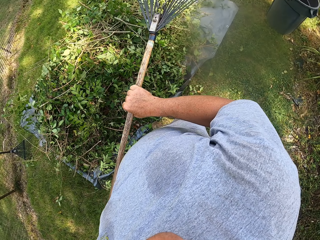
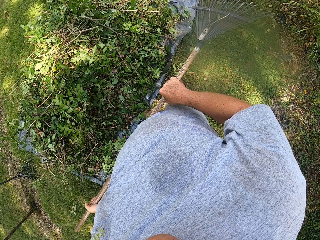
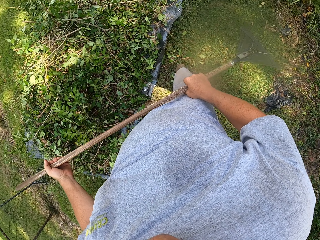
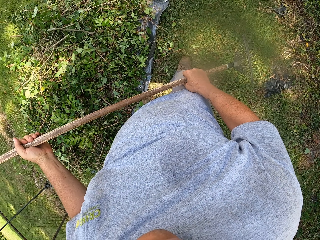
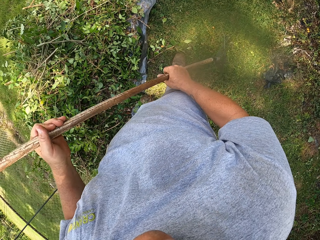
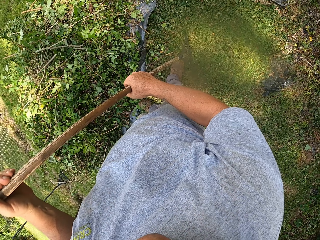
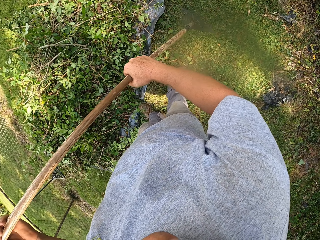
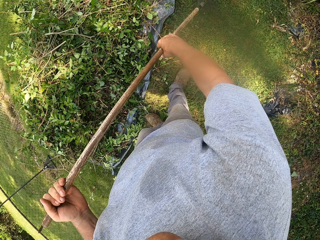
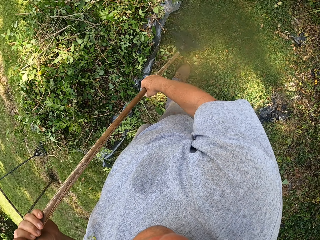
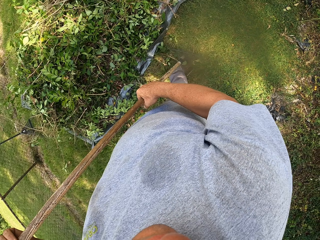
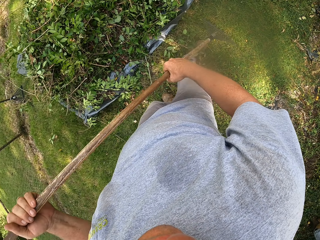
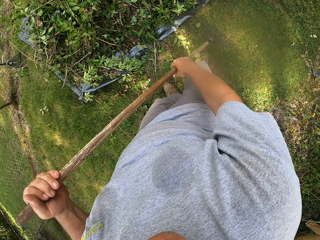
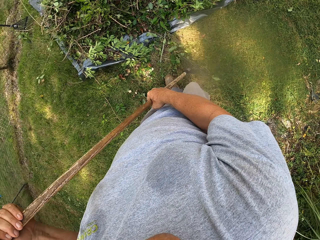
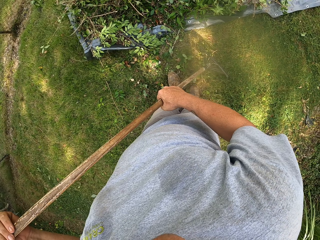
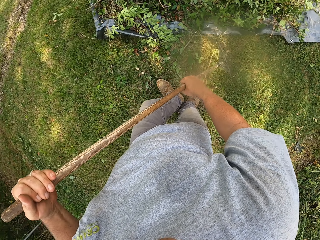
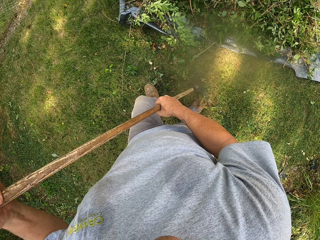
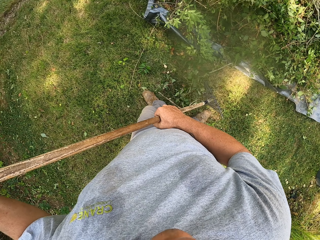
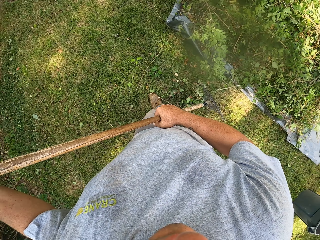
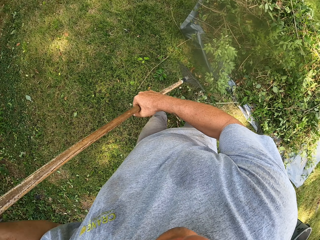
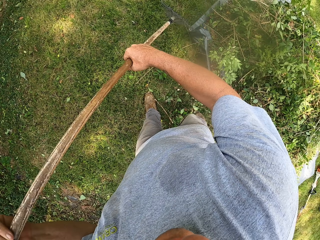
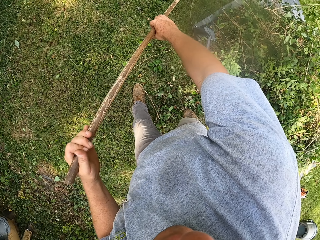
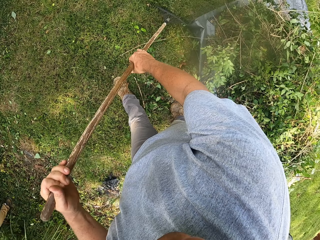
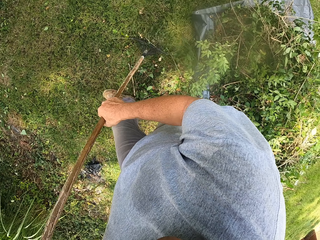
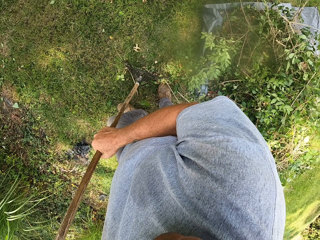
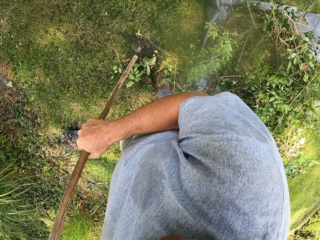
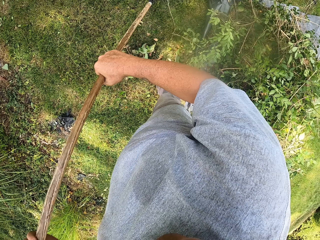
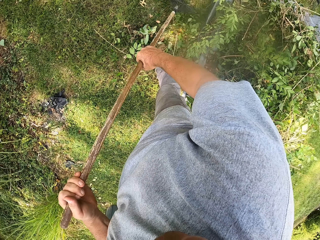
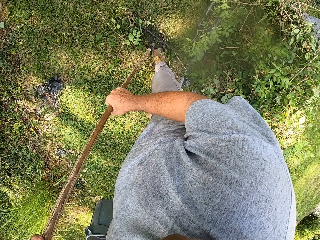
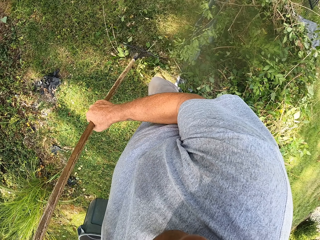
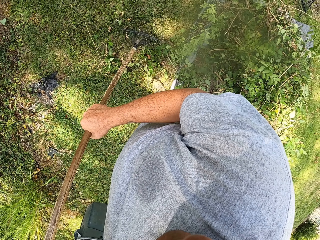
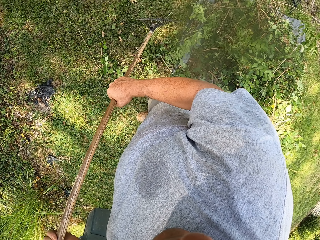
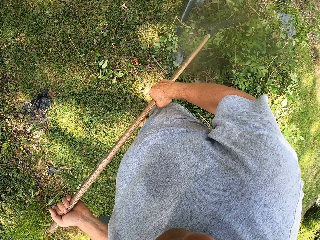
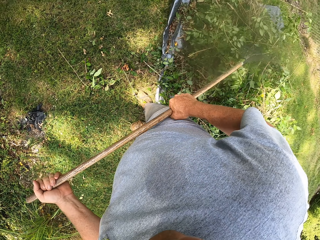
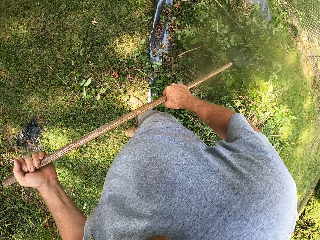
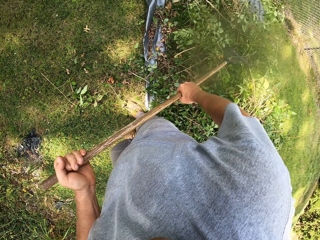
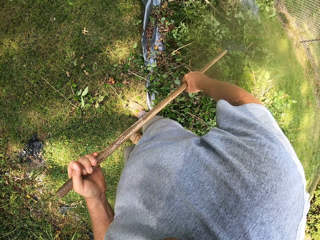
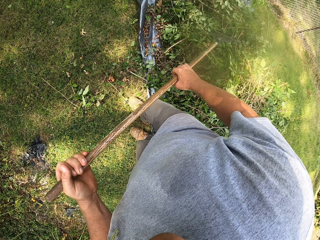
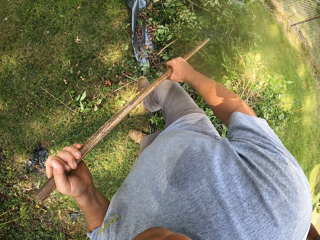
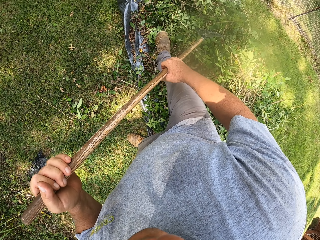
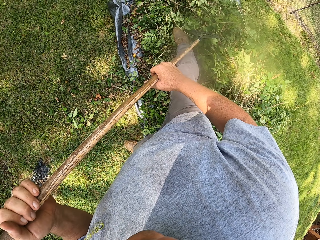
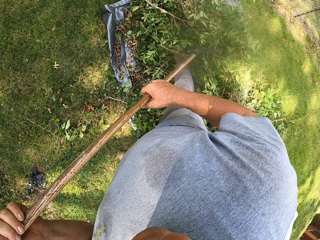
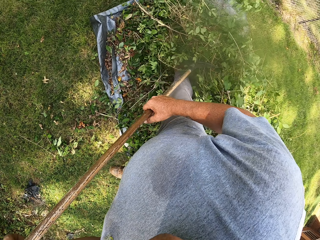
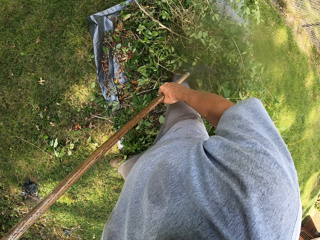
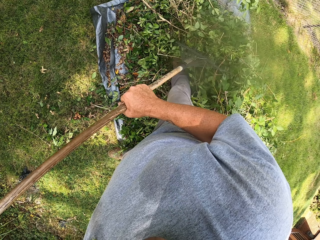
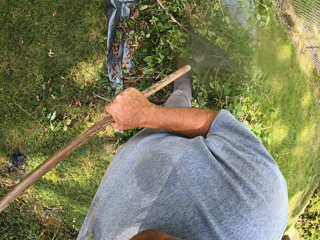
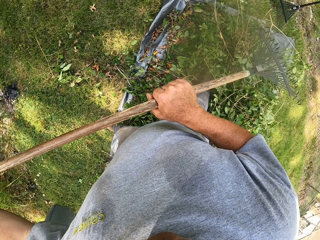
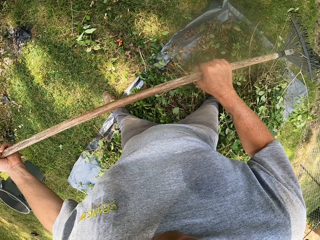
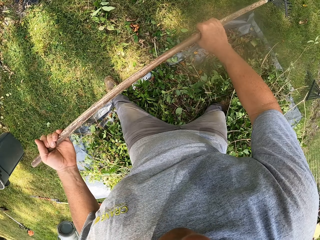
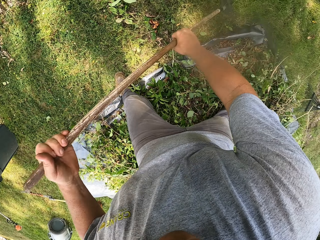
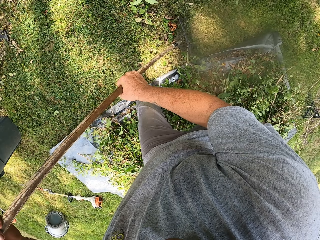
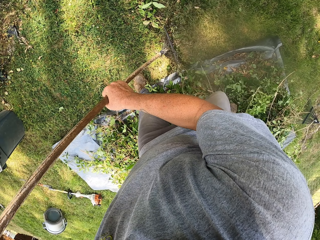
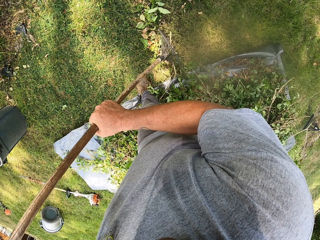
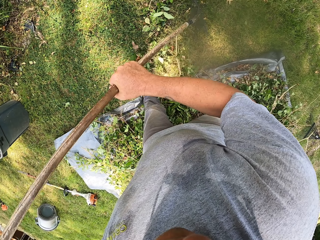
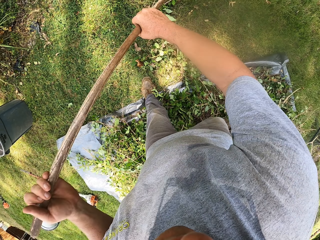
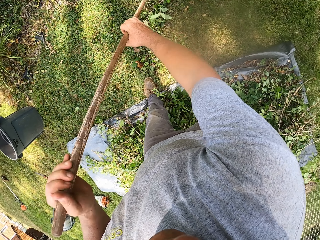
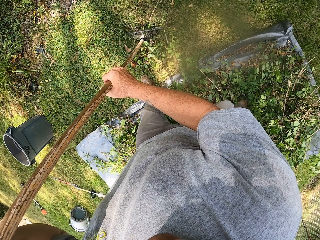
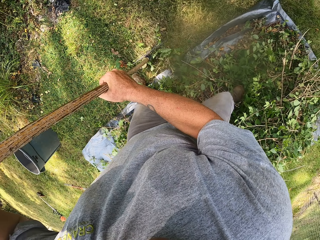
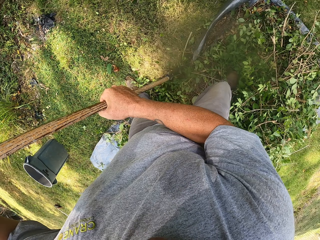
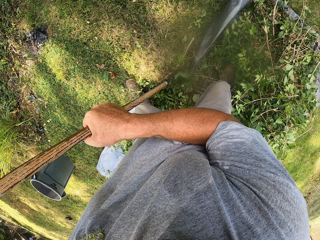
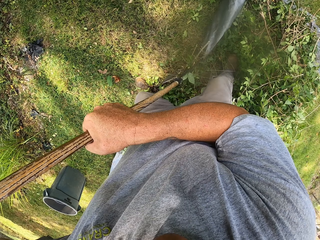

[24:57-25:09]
The camera wearer collects dust in a compound with a rake on the ground. They put the dust on a polythene paper, step on the dust on the polythene paper, and collect the dust in the compound with the rake.

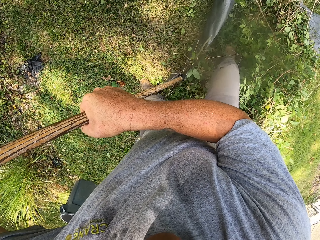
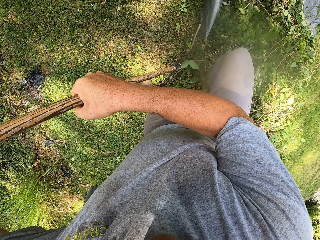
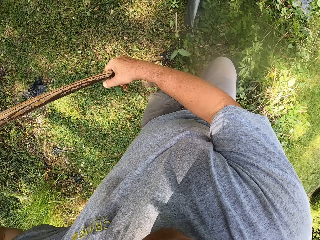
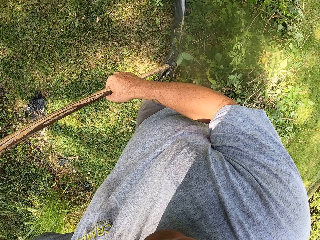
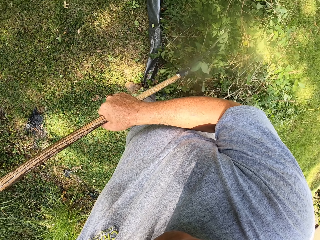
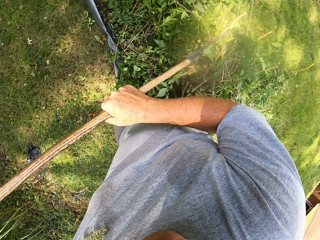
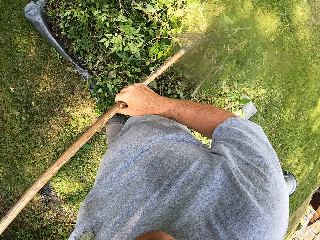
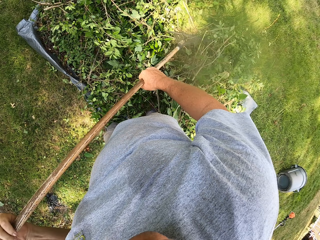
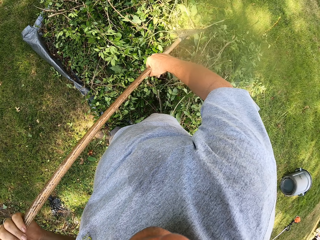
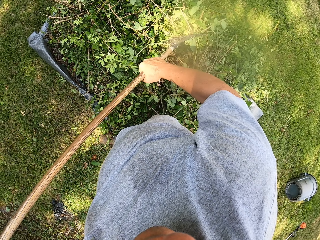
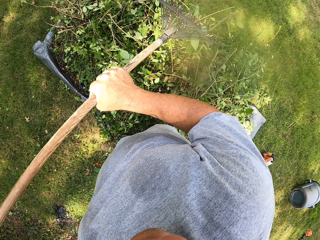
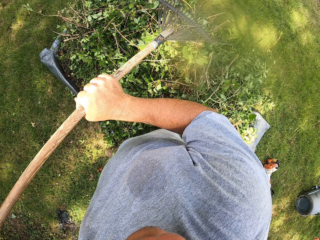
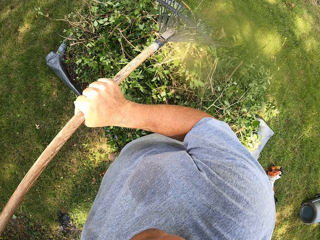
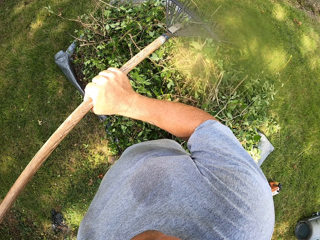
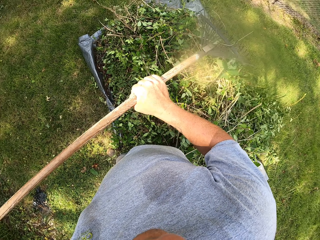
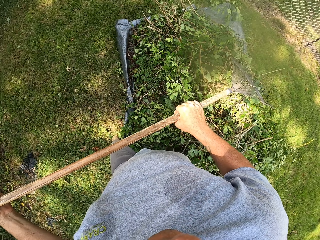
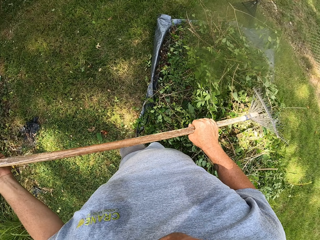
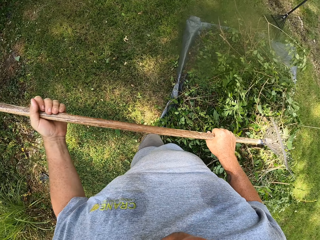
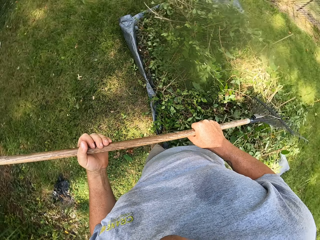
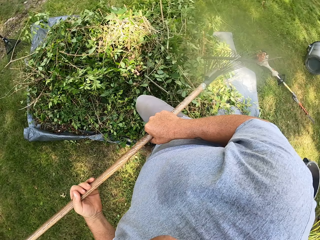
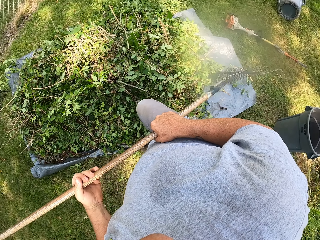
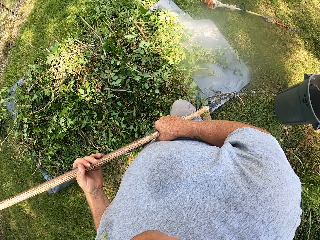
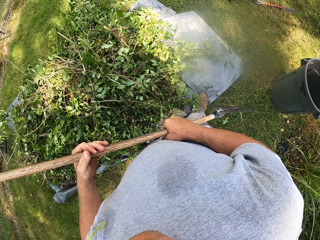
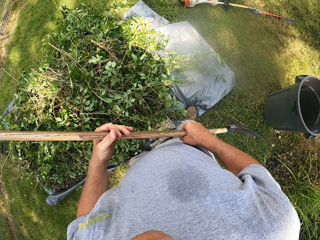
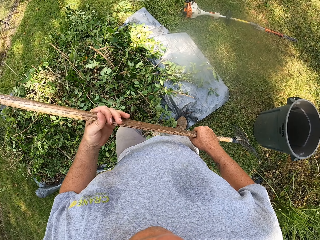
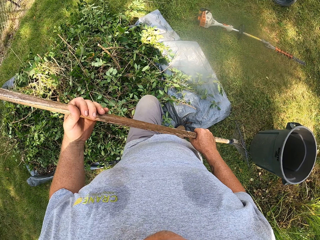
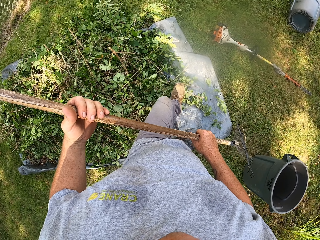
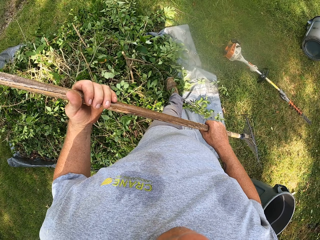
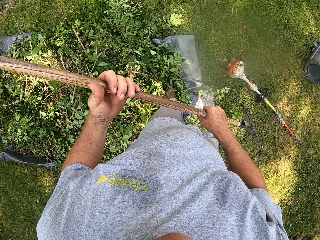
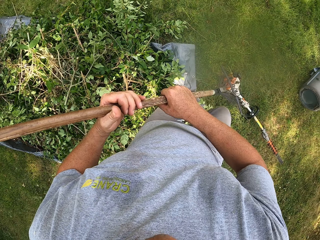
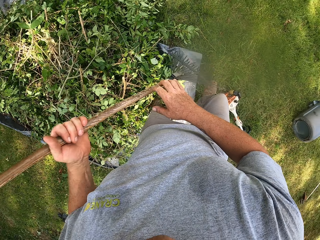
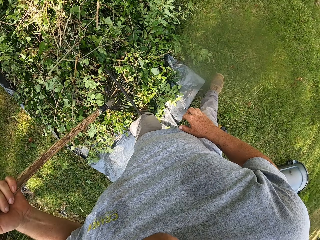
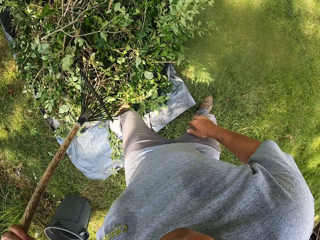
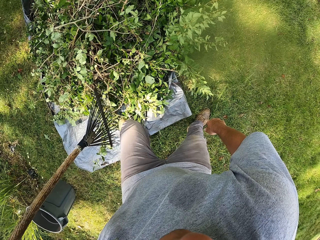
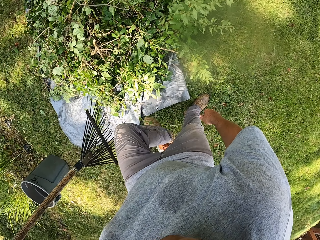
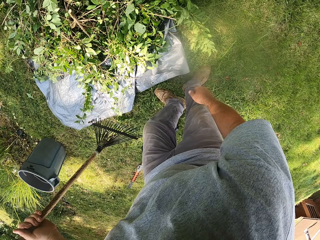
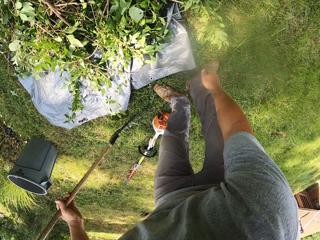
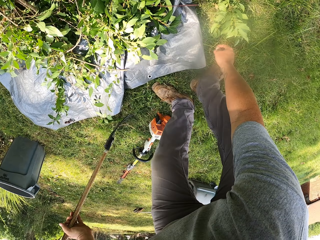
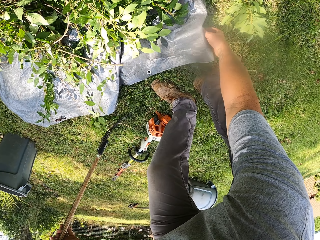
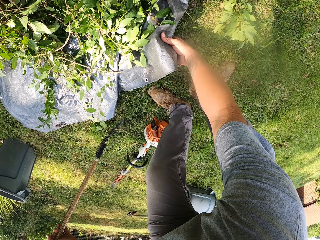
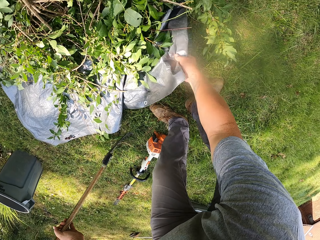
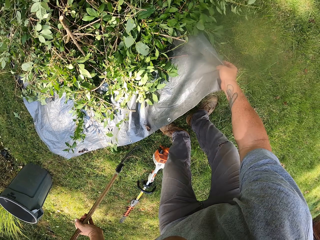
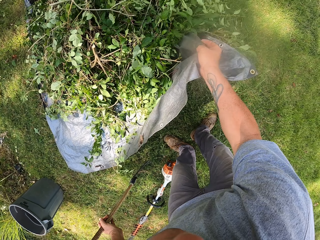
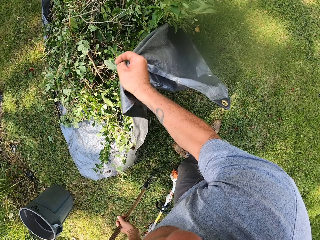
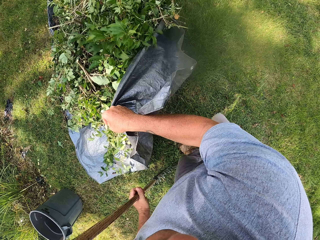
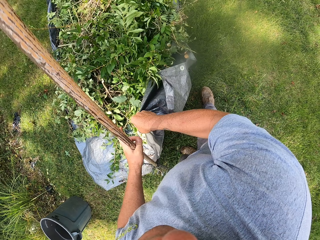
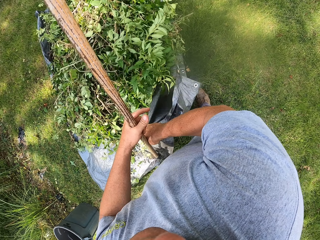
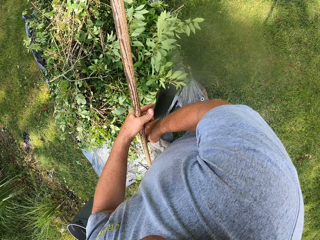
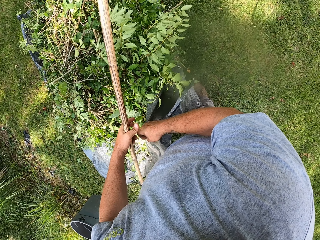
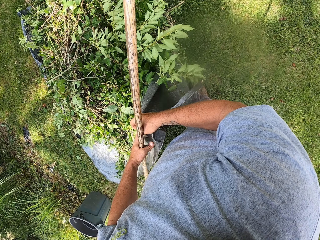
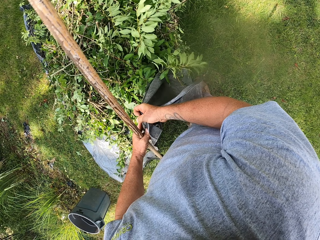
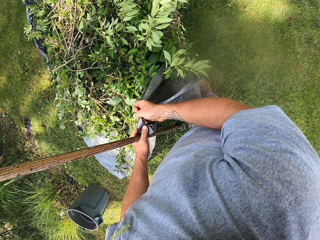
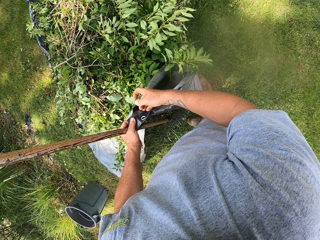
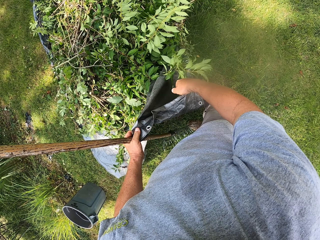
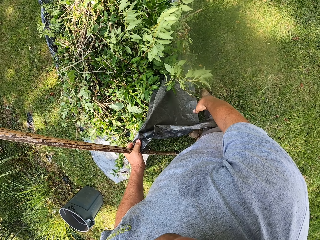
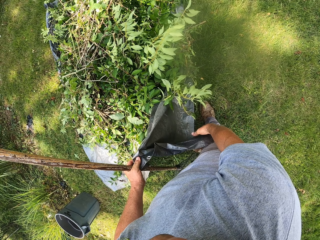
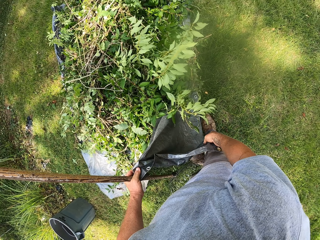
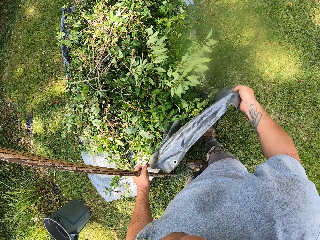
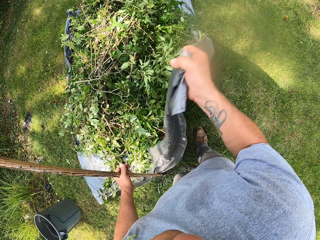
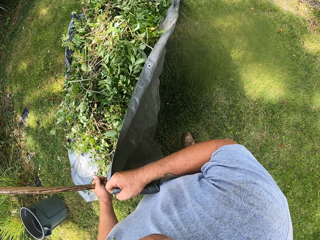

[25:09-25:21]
The camera wearer steps on the dust on a polythene paper. They put the garbage on the sack. They move around the compound. They move the polythene paper. They hold the sack on the ground.
